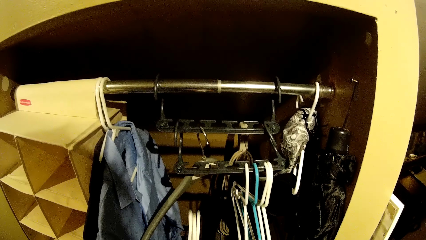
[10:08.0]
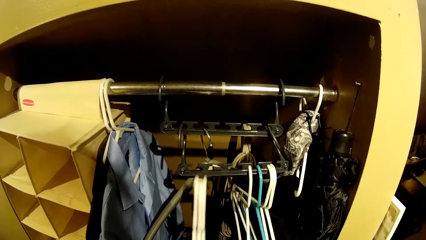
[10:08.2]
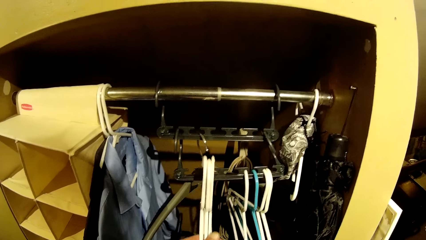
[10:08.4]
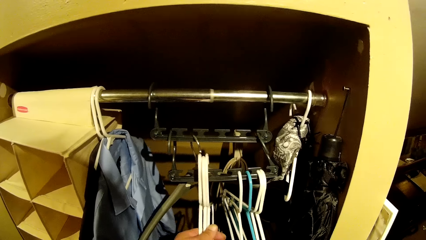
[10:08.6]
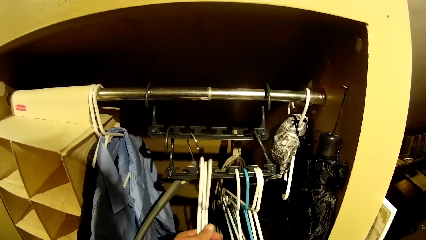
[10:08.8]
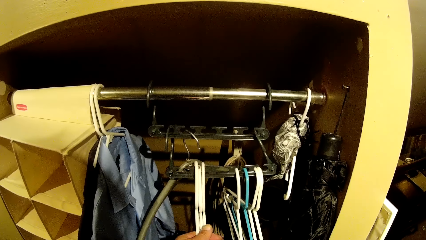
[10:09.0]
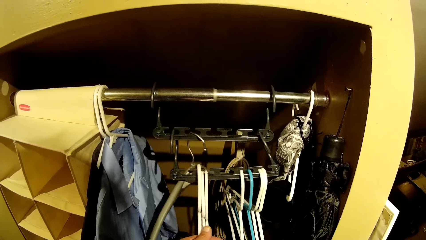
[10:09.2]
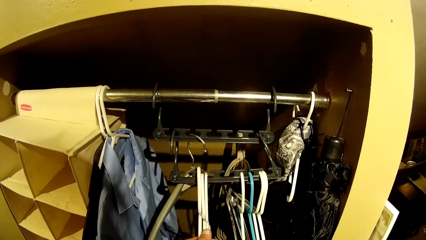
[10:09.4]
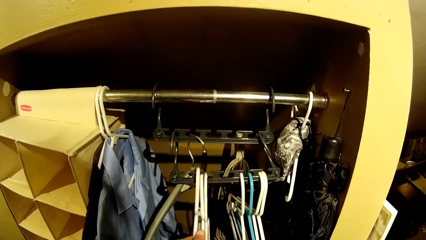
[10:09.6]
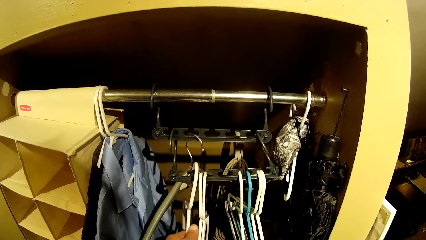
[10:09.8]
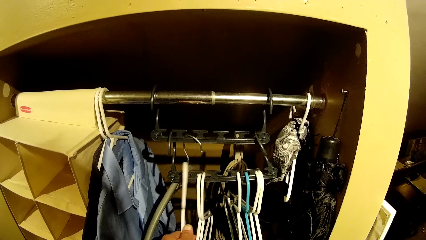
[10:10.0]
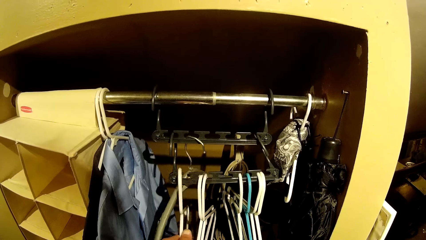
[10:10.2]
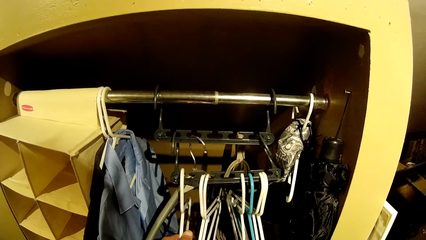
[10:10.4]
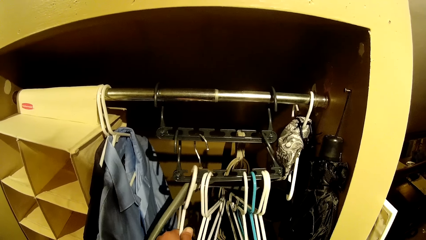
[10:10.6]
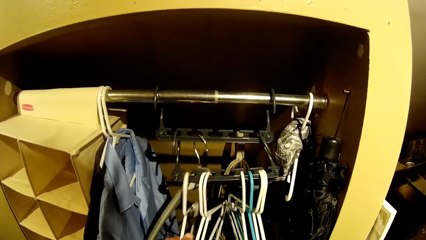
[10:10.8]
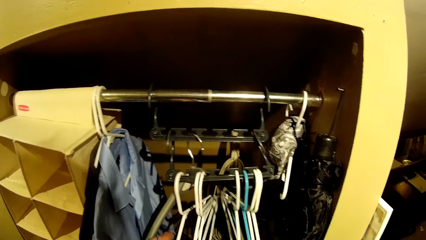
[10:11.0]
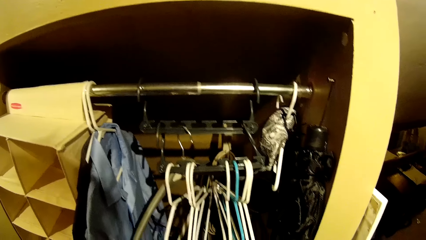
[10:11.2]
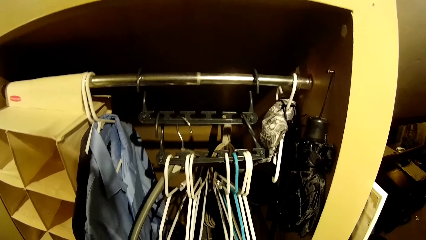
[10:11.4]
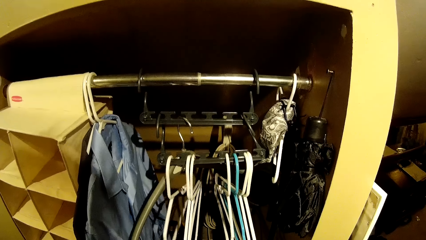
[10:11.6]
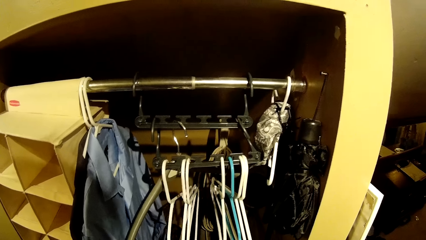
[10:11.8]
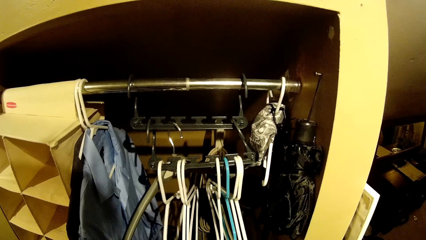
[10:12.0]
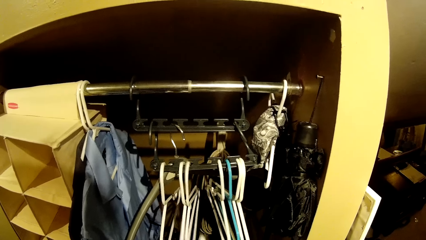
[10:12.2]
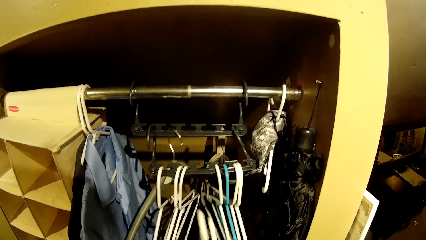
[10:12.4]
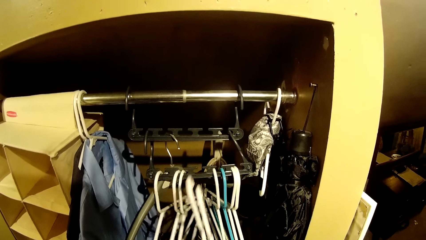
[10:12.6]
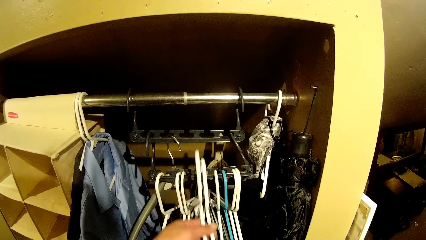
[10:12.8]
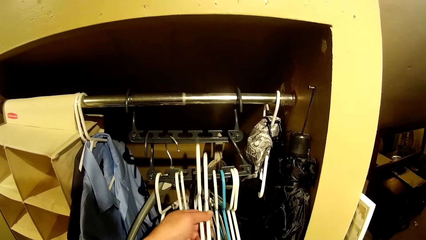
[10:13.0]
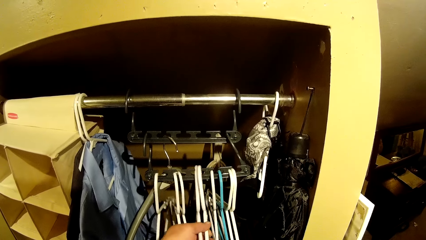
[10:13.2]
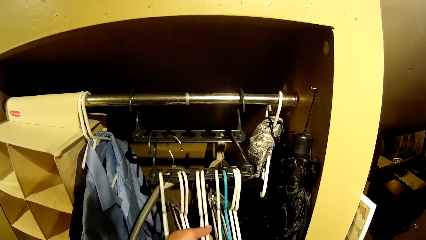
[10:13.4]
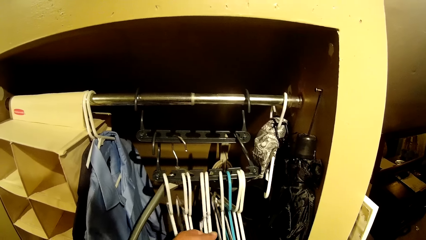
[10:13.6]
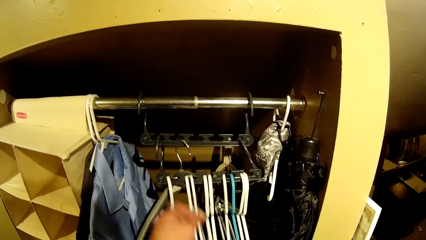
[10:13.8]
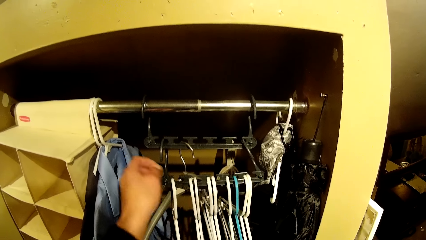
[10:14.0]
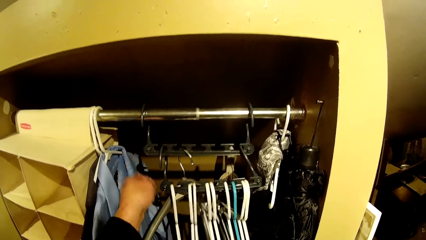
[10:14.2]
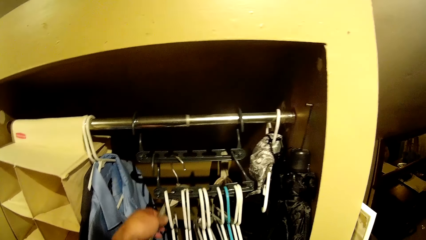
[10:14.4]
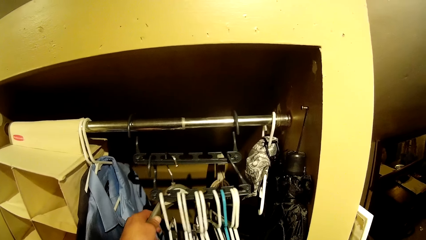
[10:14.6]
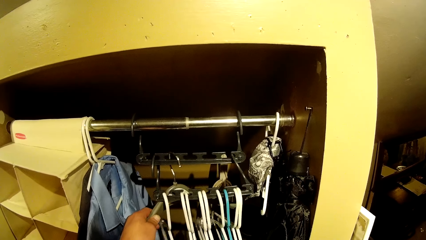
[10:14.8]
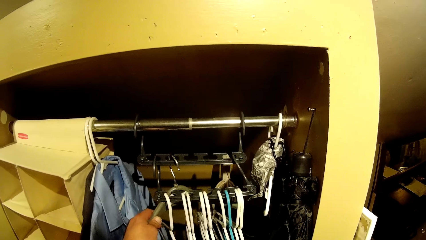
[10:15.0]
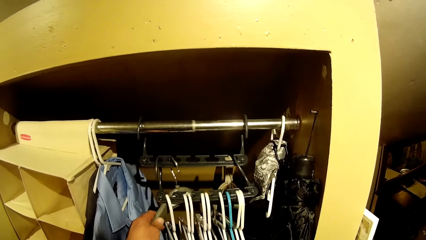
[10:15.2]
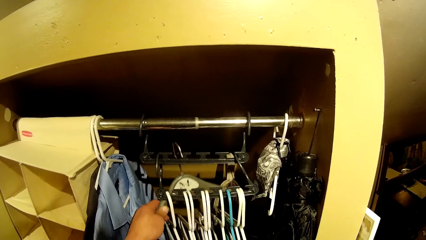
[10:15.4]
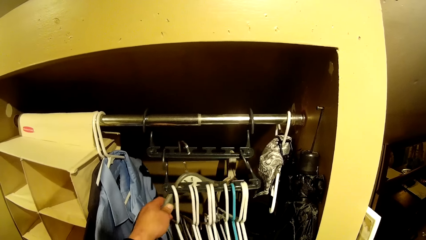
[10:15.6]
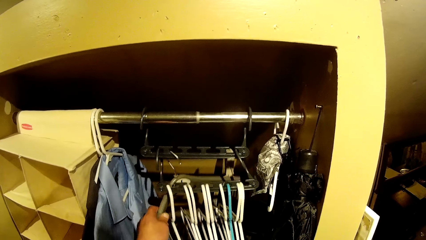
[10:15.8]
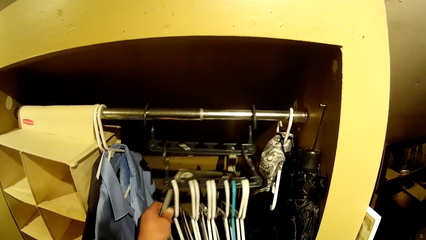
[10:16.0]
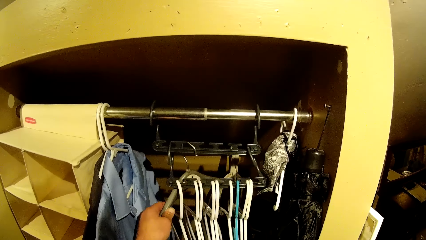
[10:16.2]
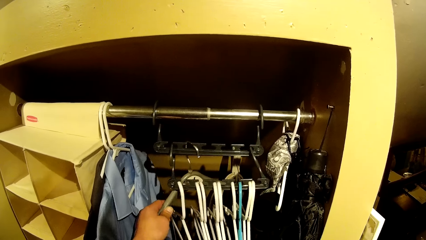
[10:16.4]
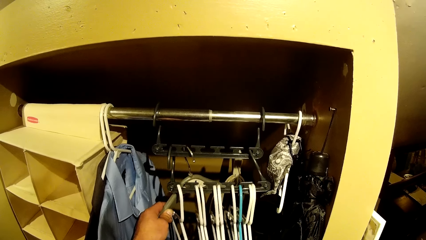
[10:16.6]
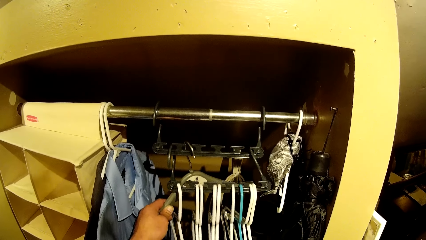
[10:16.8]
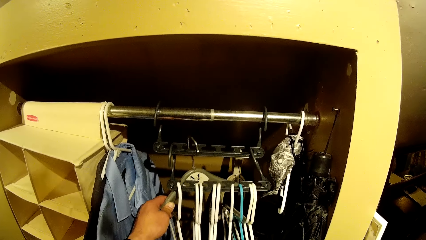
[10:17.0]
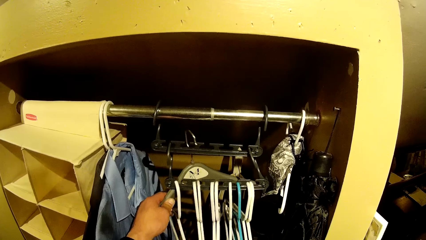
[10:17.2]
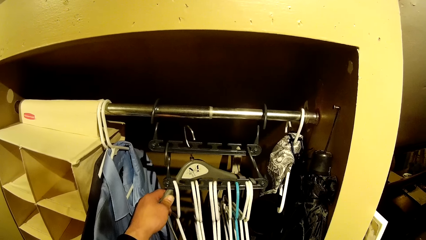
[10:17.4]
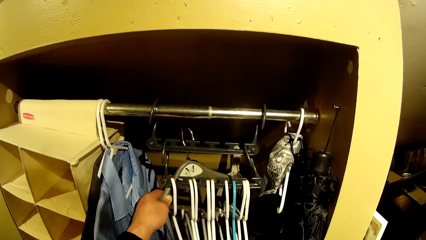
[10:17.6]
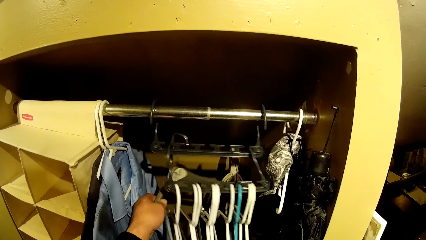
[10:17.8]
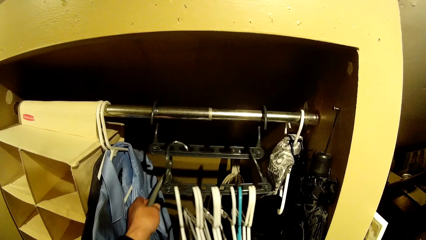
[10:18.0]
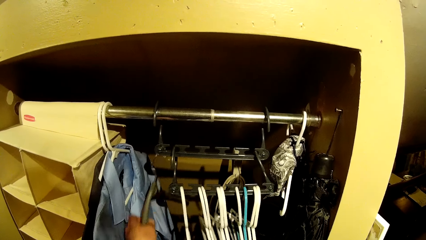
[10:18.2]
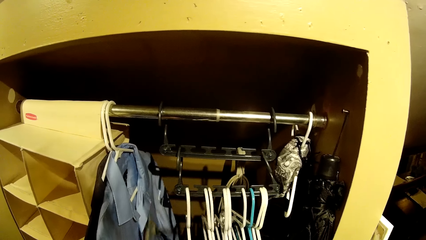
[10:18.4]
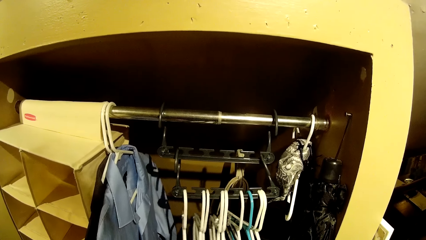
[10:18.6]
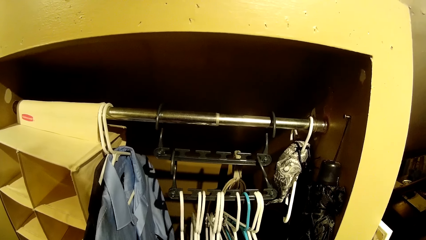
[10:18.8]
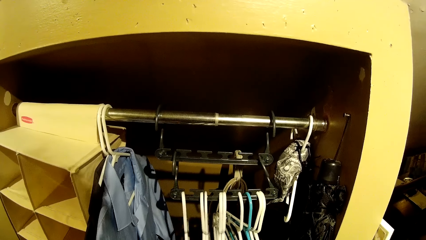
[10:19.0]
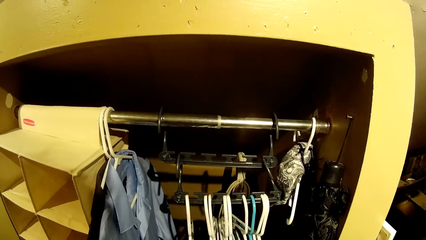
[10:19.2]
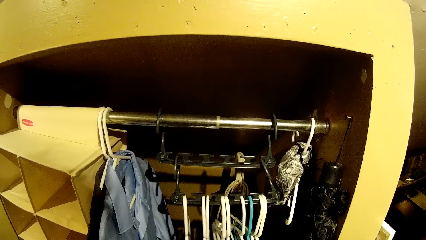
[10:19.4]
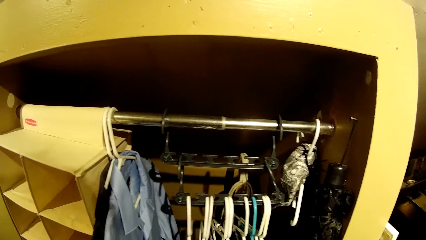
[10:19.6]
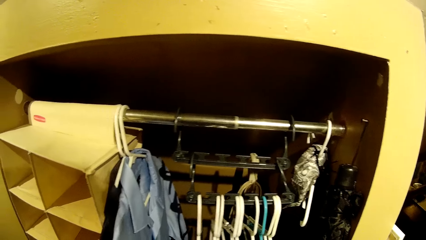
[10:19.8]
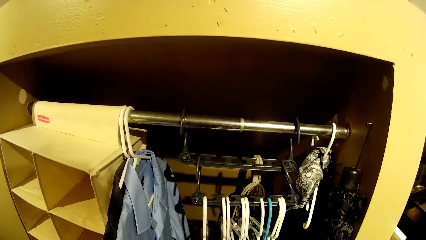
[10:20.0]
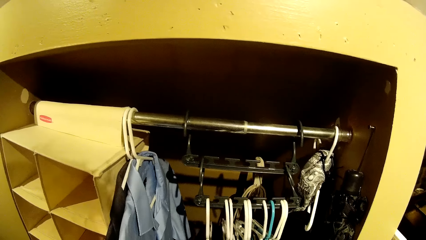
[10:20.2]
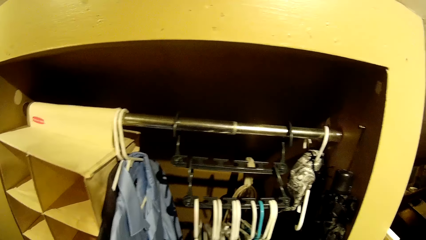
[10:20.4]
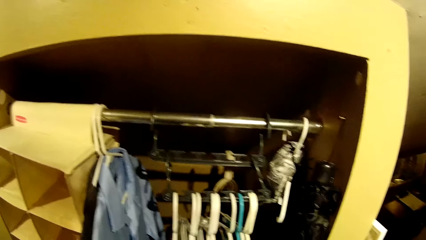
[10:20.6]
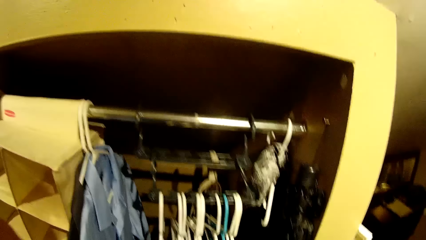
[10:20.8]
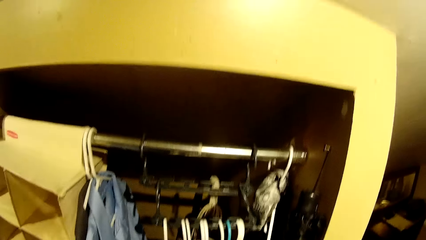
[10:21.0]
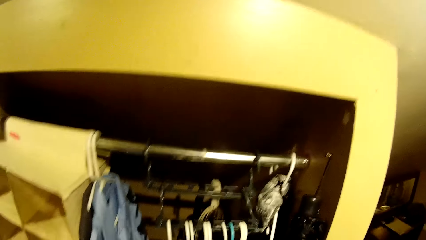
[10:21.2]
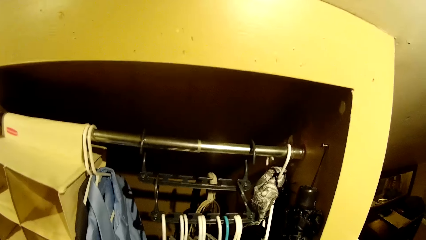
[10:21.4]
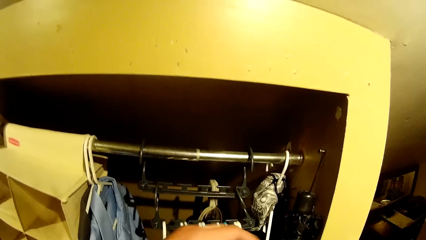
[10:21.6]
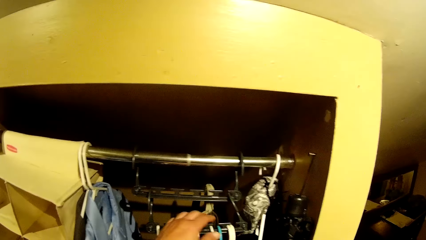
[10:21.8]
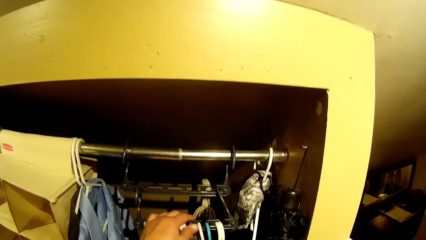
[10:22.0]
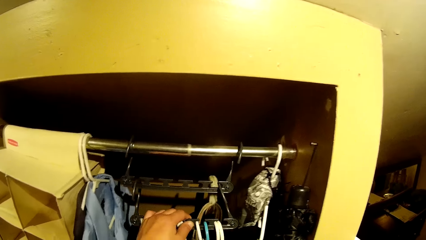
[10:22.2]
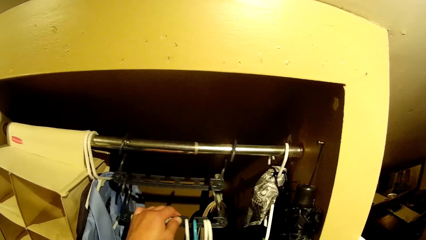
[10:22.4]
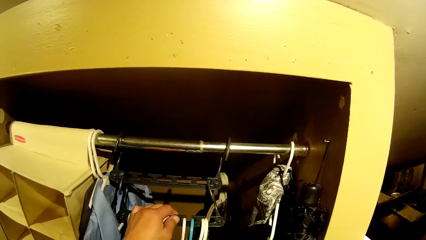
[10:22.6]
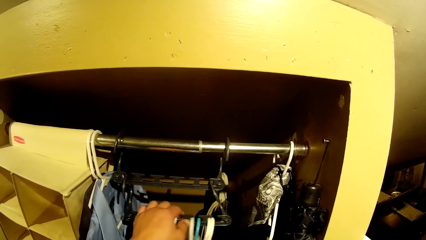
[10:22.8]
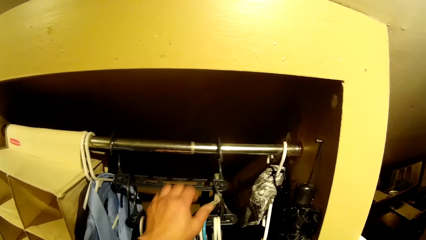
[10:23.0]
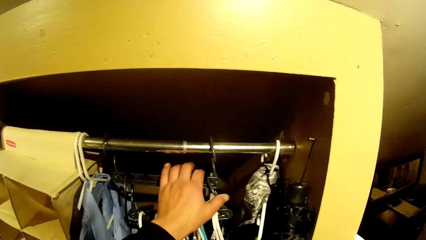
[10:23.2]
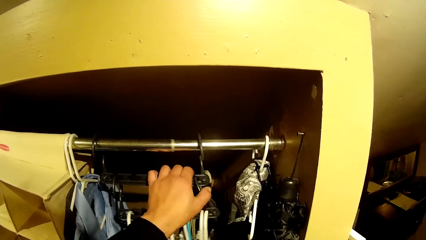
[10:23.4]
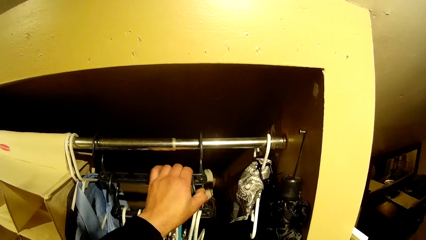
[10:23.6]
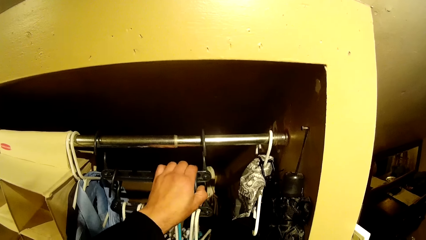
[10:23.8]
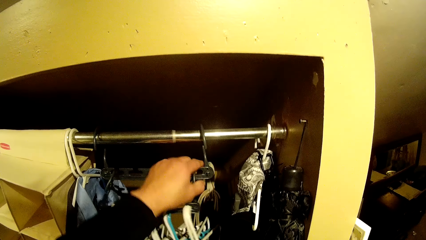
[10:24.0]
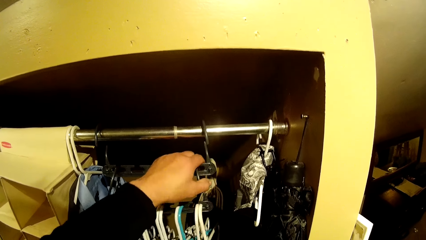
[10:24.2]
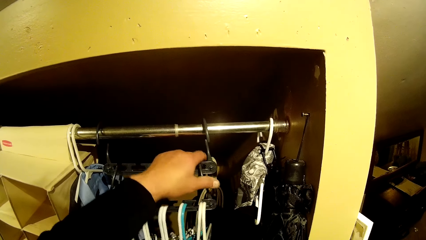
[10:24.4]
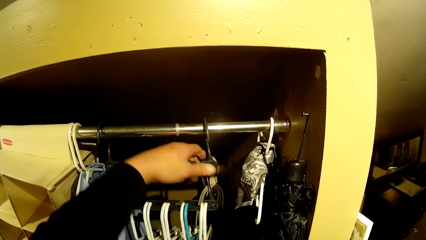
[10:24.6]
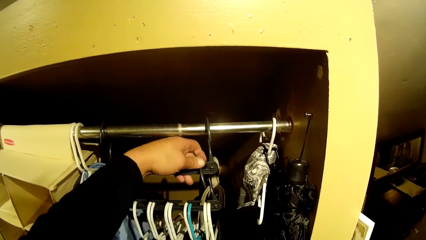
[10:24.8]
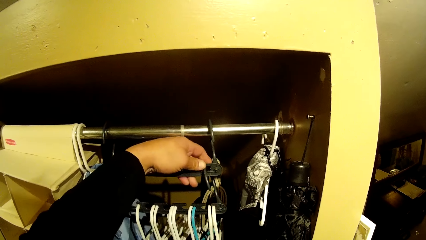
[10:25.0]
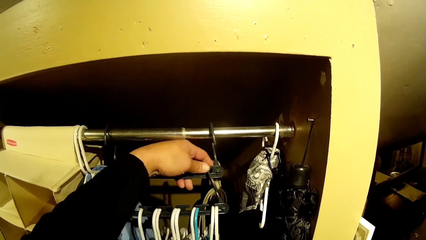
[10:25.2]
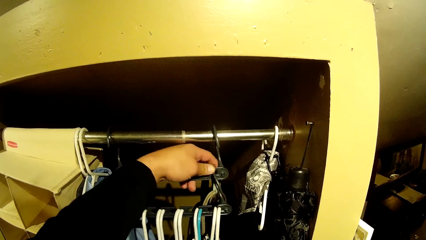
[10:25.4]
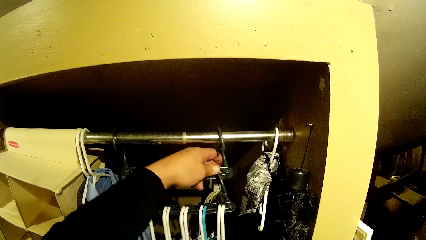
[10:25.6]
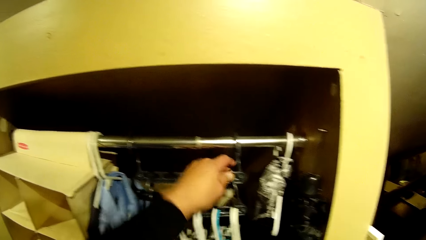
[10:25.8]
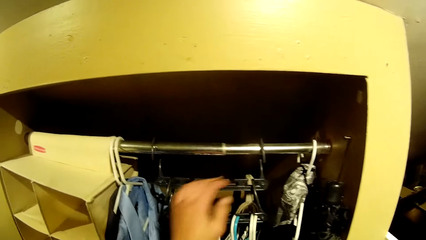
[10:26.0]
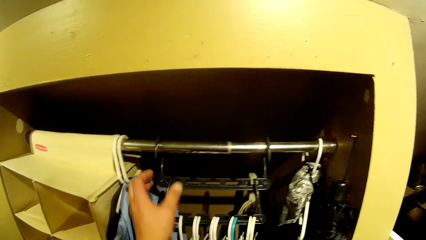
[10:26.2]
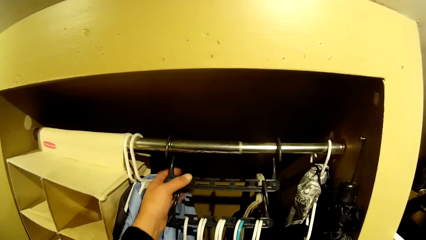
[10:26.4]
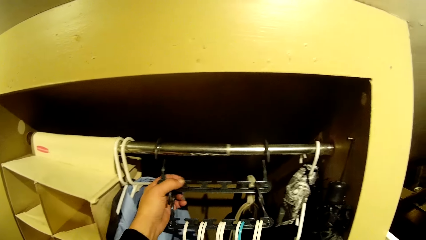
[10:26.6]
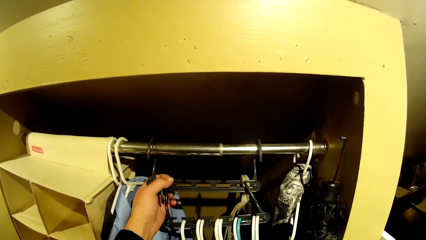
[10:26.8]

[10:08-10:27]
The camera wearer hangs three white hangers on the hanger holder with his left hand. He hangs two white hangers on the hanger holder with his left hand. He removes the green hanger from the hanger holder with his left hand. He touches the hangers on the hanger holder with his left hand. He adjusts the hangers on the wardrobe. He touches the hanger holder with his left hand.
